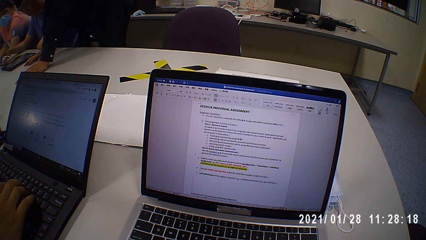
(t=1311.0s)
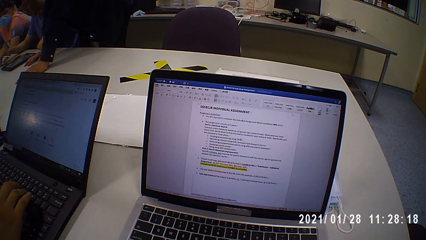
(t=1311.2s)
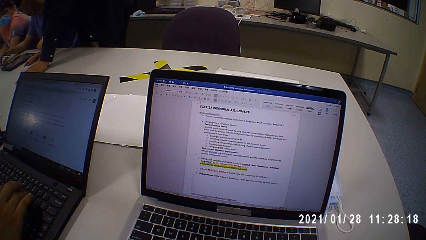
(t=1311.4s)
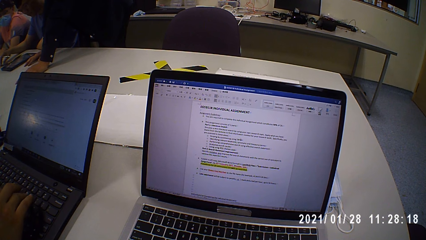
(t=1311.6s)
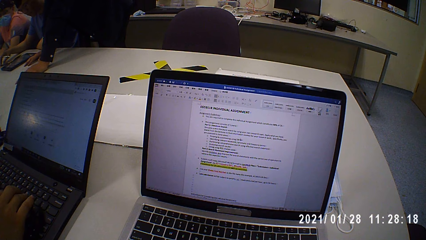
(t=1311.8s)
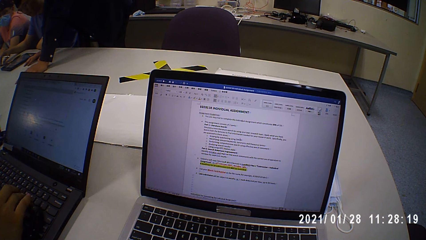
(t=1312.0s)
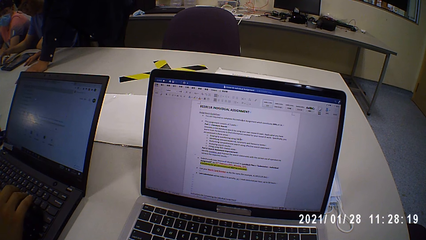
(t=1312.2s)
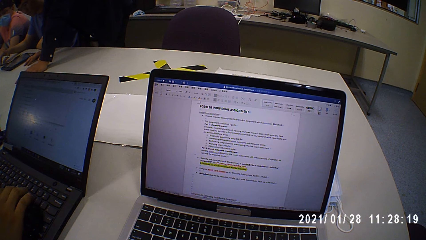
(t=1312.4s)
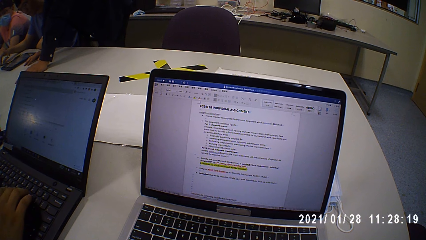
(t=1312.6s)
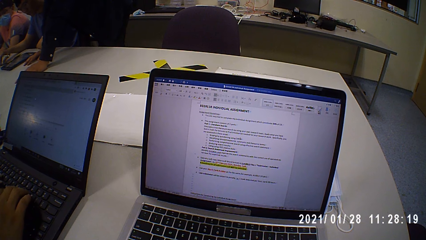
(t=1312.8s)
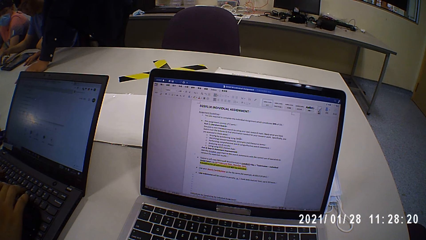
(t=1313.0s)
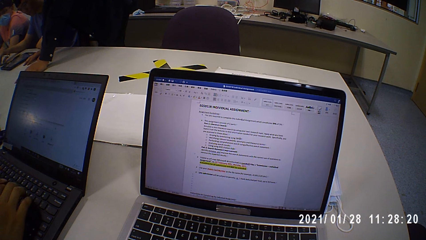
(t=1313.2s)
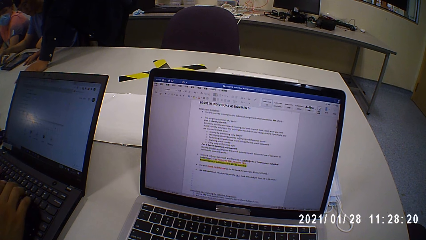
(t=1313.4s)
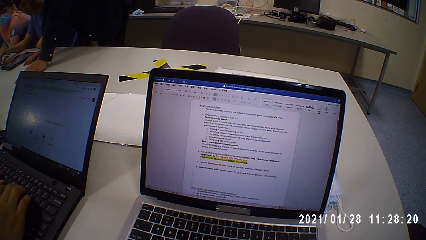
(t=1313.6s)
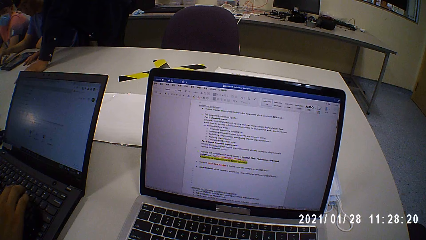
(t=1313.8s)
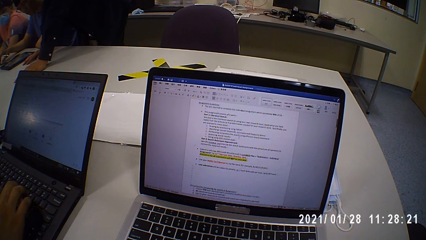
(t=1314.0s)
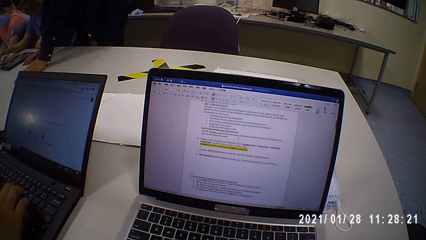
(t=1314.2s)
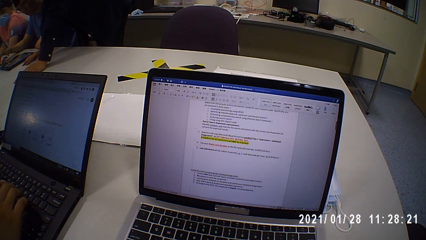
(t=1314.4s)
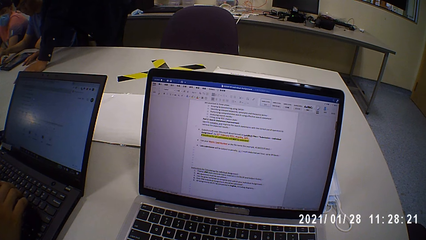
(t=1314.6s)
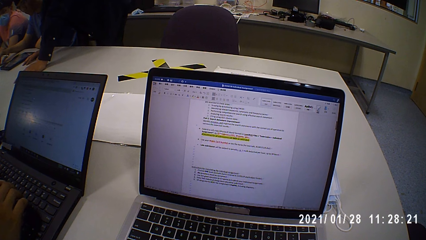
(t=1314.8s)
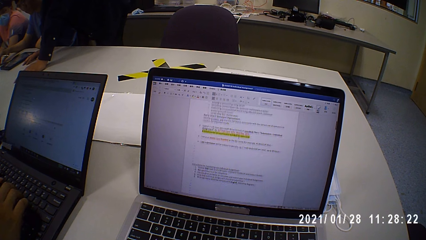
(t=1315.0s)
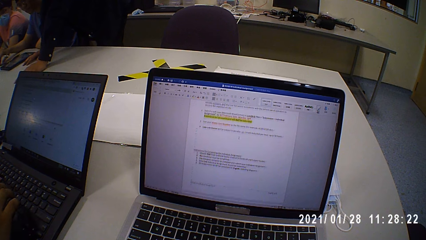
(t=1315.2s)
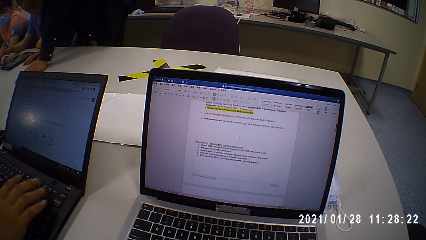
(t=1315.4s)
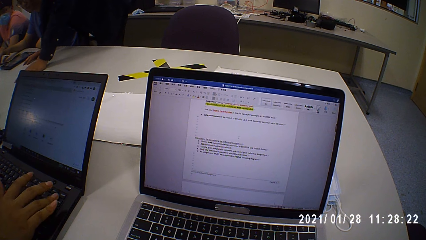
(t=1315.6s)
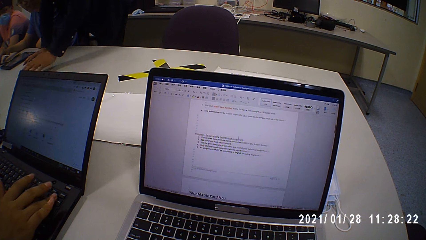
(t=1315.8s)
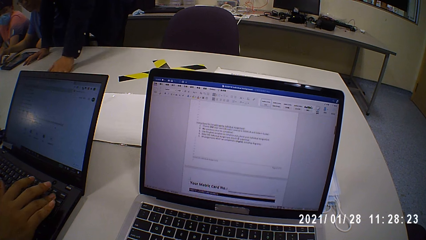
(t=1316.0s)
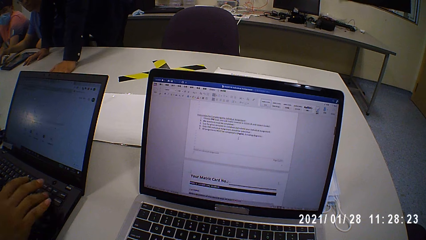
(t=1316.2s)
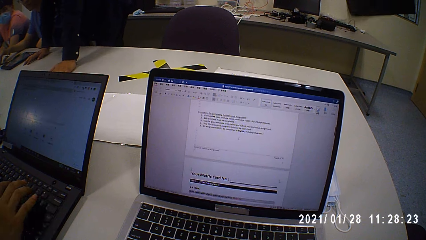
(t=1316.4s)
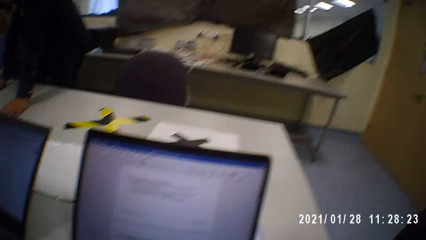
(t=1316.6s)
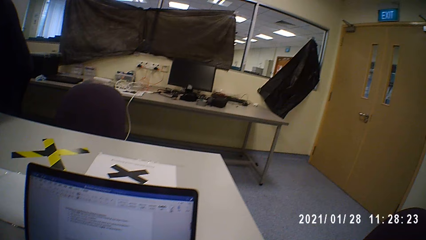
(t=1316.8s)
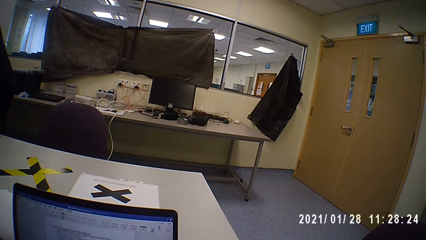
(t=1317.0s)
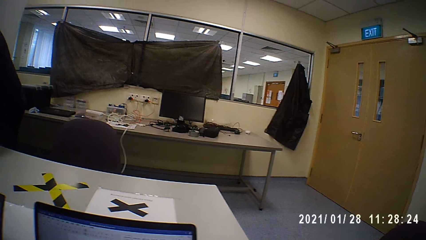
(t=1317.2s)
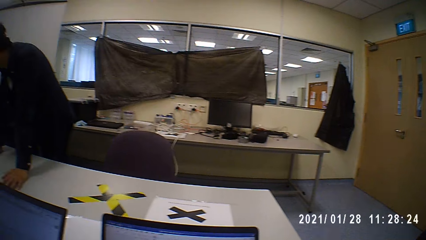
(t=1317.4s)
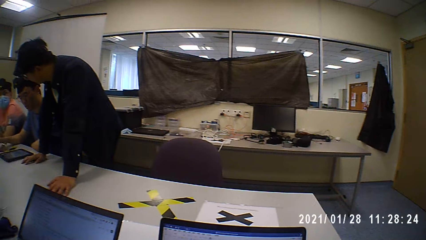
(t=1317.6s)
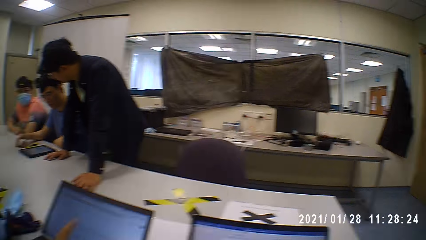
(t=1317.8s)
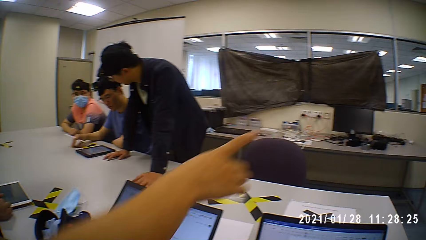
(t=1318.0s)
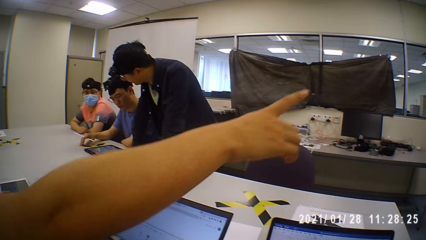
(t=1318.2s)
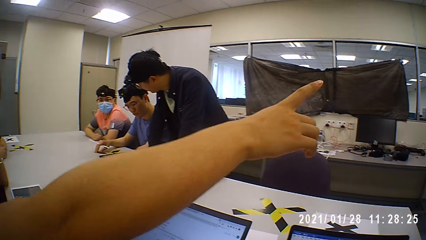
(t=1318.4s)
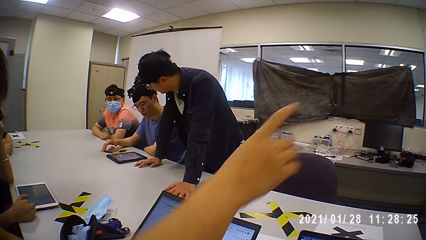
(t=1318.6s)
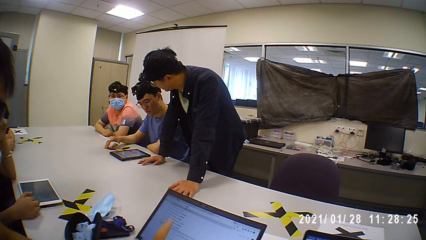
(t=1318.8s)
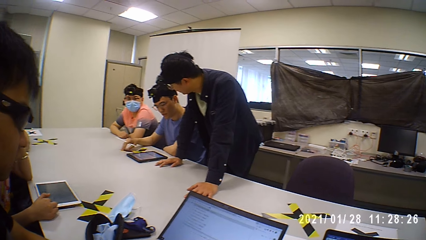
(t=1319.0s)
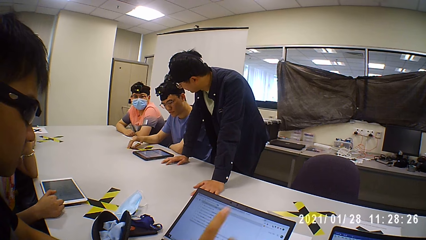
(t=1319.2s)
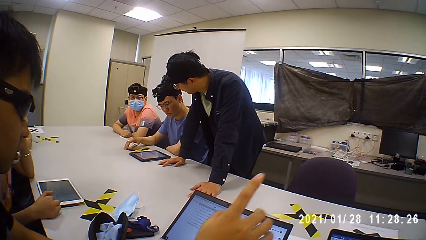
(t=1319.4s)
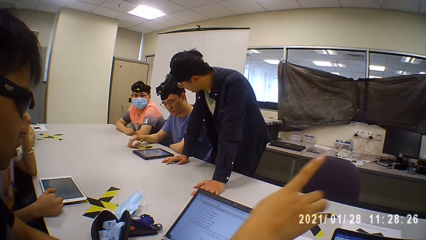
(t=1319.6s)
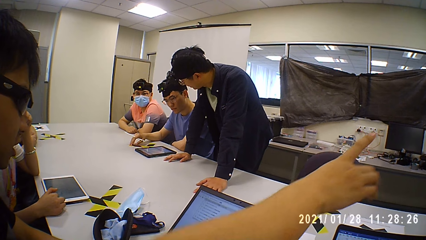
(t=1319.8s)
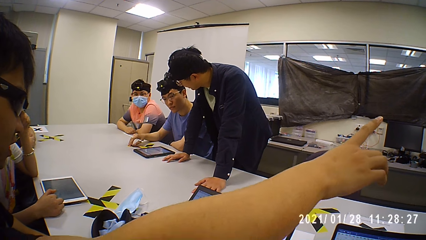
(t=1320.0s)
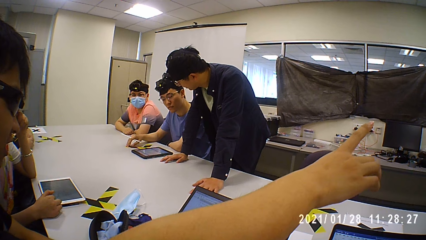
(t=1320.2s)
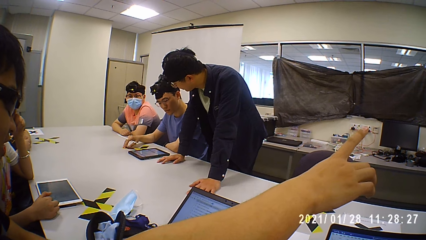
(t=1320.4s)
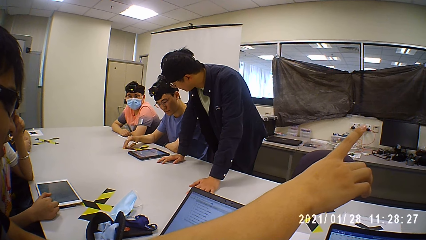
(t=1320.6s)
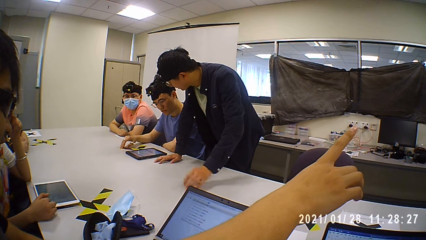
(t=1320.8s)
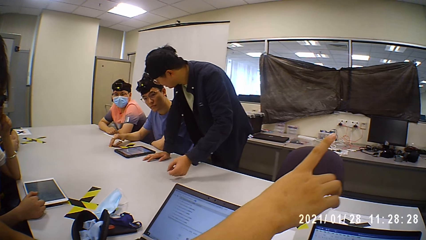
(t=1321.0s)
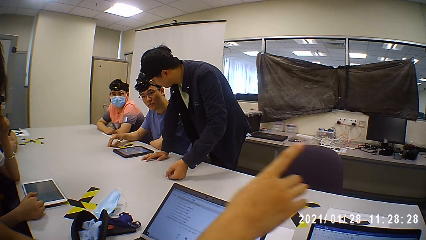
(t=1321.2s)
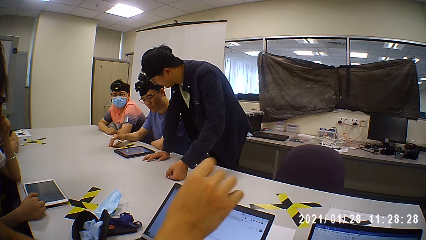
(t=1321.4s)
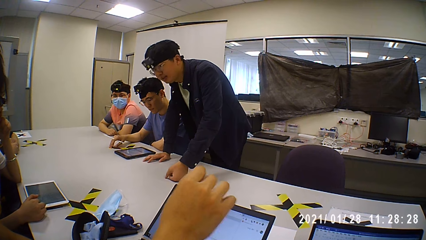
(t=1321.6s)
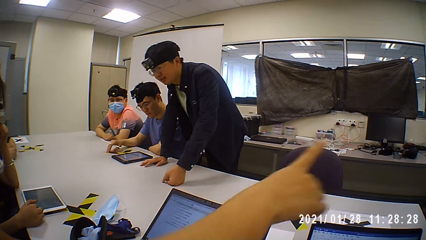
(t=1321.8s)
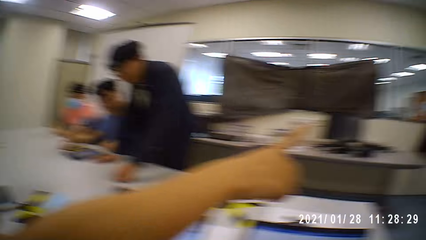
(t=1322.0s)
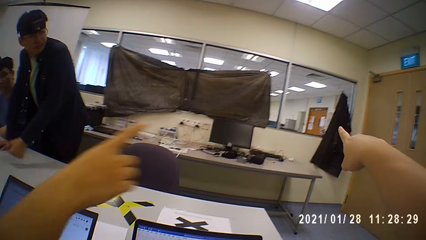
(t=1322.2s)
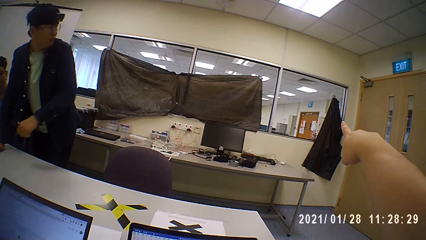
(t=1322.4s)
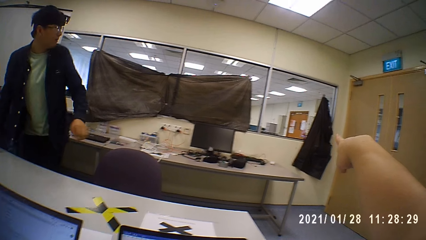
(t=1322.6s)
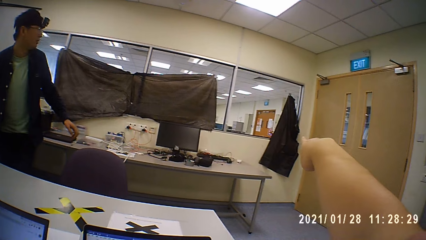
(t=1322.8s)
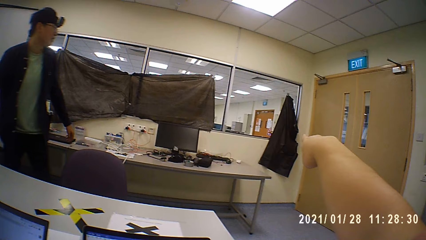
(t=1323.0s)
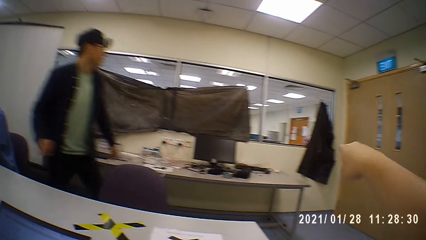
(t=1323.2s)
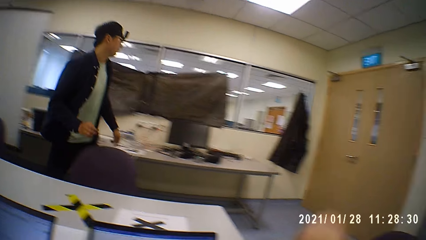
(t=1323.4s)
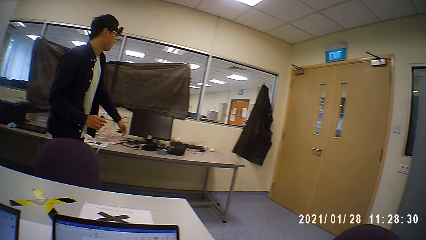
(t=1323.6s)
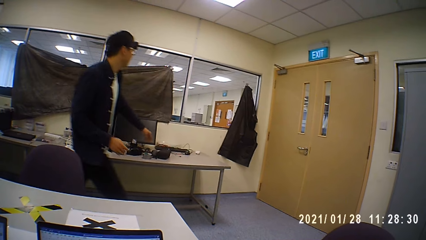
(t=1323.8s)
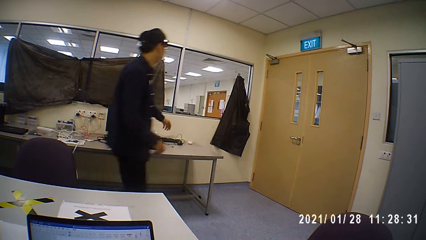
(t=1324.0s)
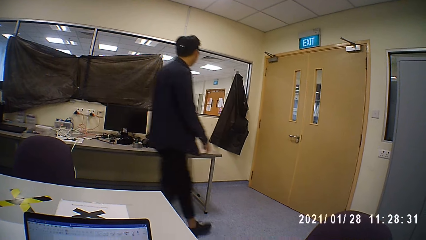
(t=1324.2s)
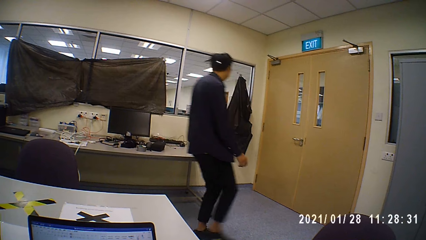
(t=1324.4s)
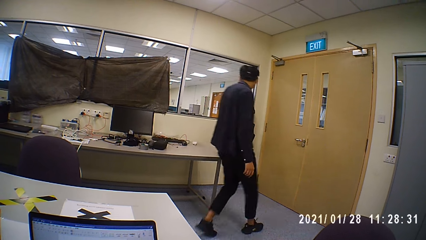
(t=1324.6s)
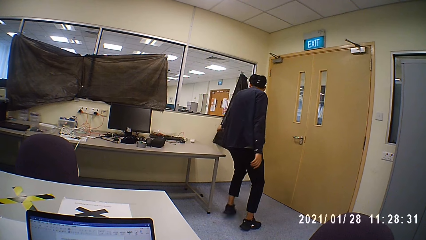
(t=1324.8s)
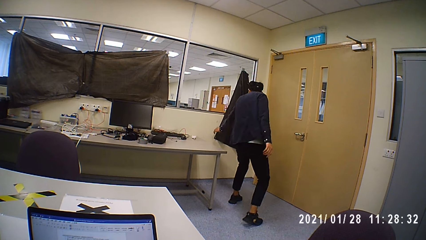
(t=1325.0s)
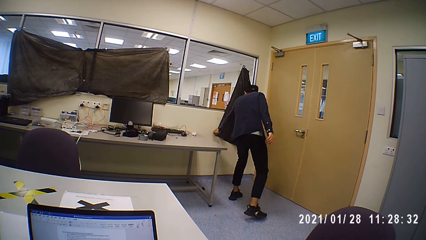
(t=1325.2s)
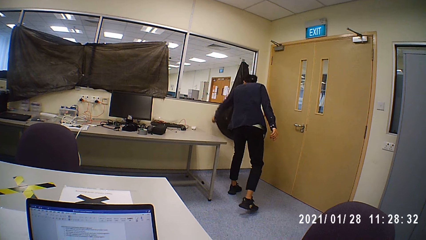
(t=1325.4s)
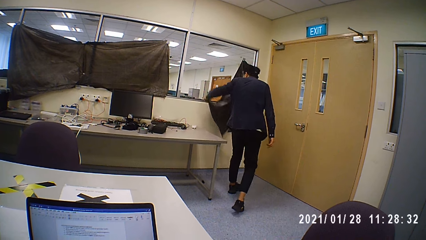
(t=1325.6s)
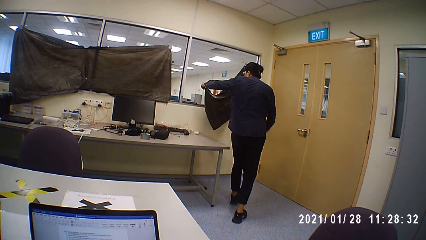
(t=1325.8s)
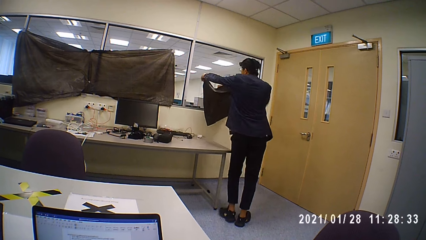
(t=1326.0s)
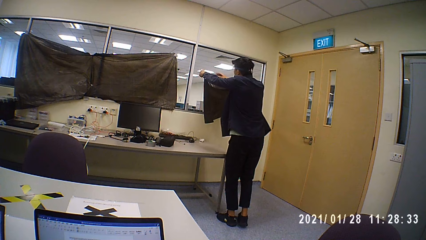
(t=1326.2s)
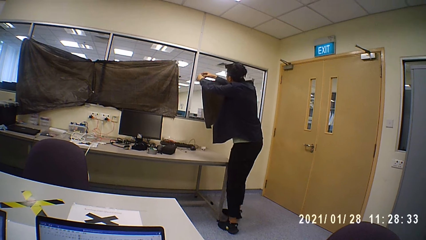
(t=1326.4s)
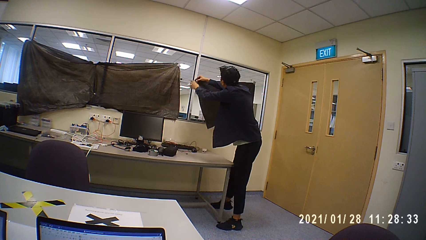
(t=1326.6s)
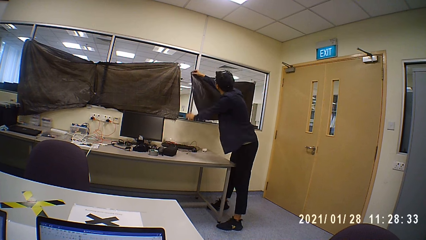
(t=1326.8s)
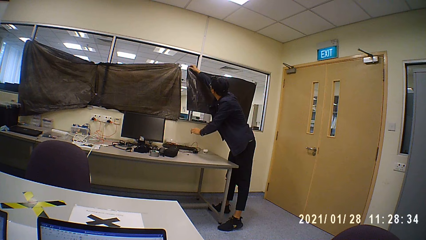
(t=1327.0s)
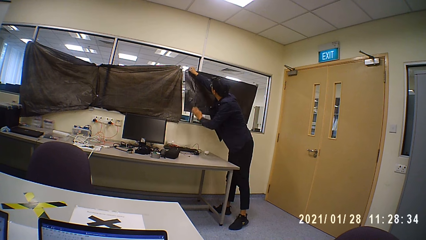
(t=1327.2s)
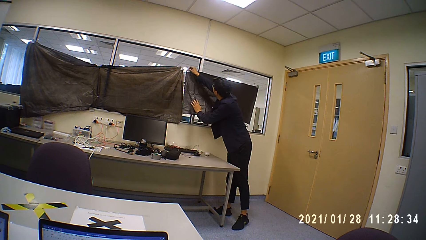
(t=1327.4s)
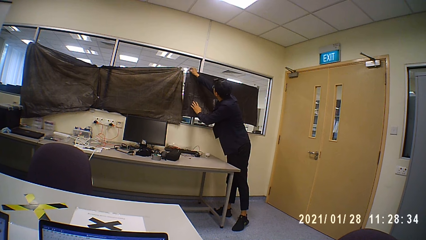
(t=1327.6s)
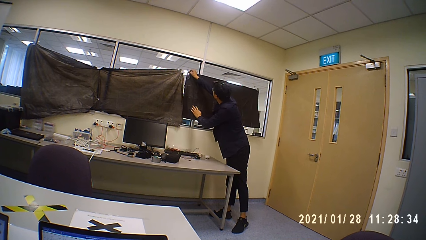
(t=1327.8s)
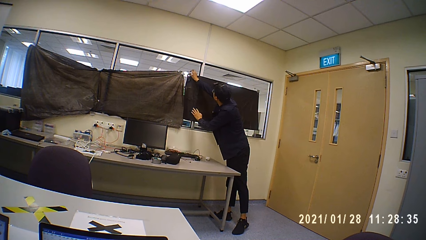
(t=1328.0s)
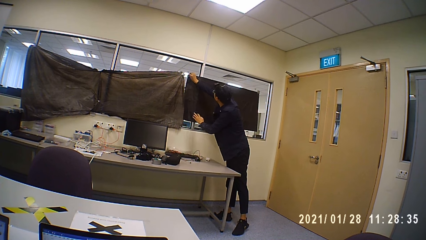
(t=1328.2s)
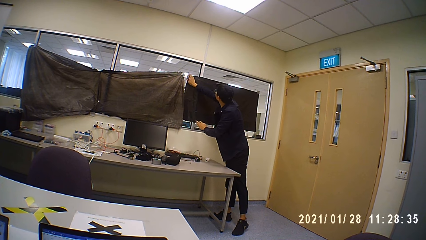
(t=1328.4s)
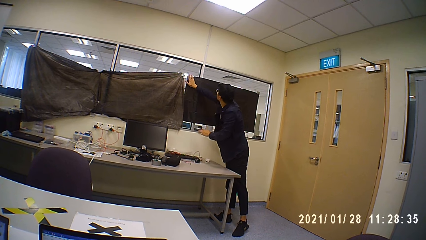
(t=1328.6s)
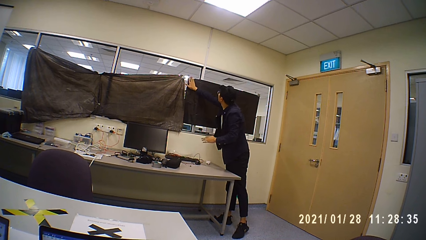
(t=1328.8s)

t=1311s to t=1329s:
The man lifts his left hand from the table and places his left hand on the table. The camera wearer looks around and moves the hand. The man lifts his left hand from the table and places his left hand on the table. The man walks towards a wall in the conference room. The camera wearer looks around. The man picks up a tarpaulin from the glass wall with his left hand. The man collects the tarpaulin from his left hand with his right hand and sets the tarpaulin on the glass wall with both hands.
